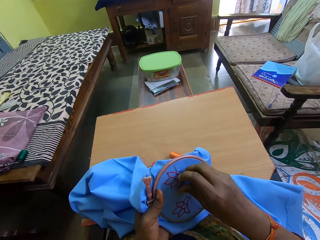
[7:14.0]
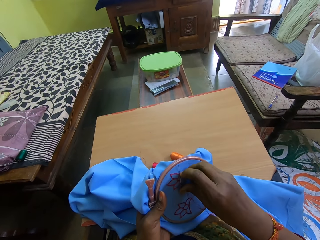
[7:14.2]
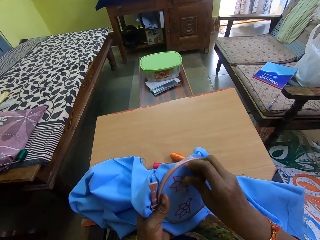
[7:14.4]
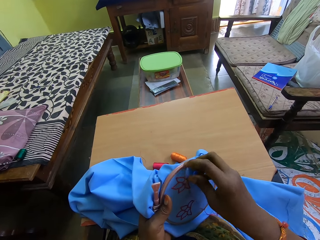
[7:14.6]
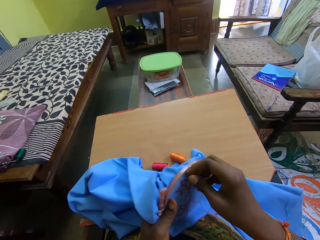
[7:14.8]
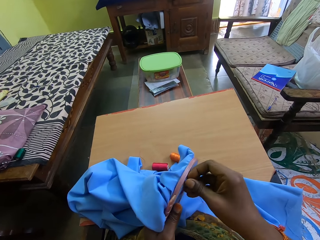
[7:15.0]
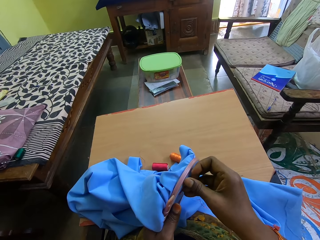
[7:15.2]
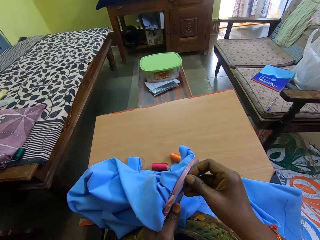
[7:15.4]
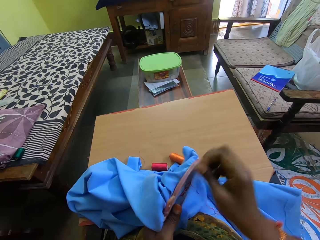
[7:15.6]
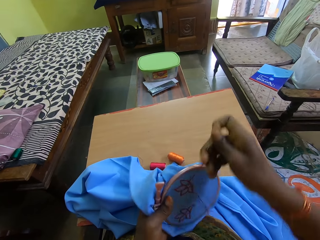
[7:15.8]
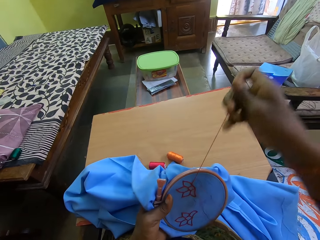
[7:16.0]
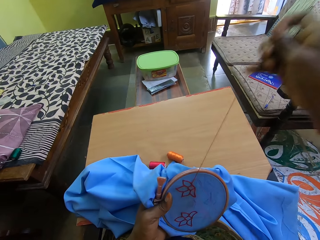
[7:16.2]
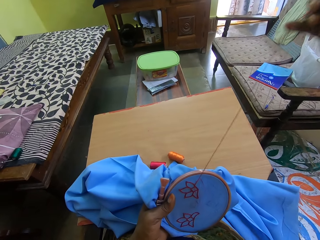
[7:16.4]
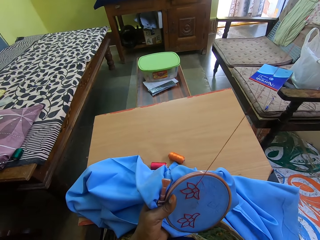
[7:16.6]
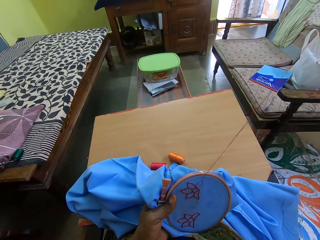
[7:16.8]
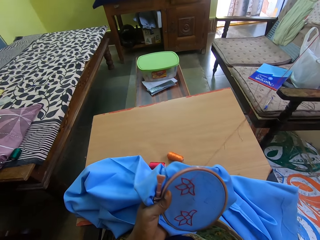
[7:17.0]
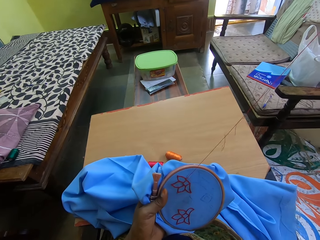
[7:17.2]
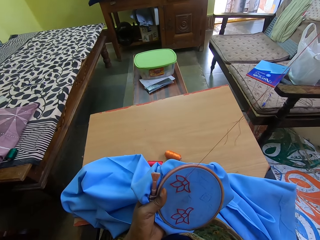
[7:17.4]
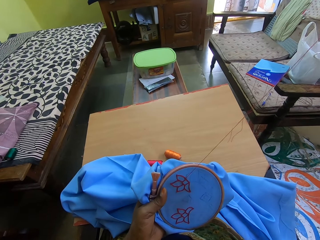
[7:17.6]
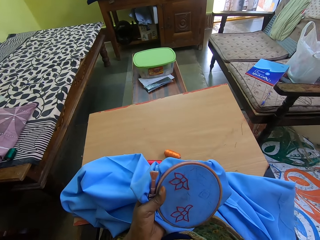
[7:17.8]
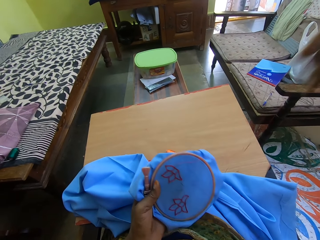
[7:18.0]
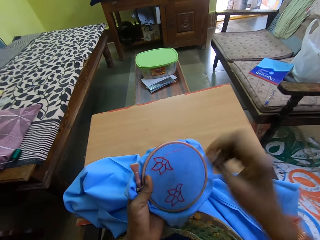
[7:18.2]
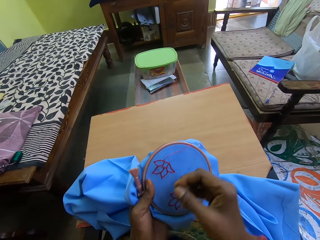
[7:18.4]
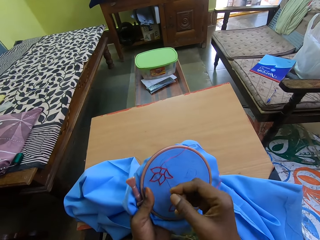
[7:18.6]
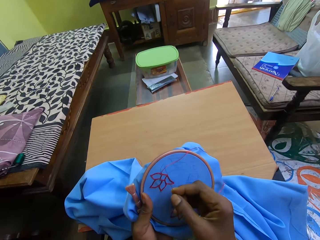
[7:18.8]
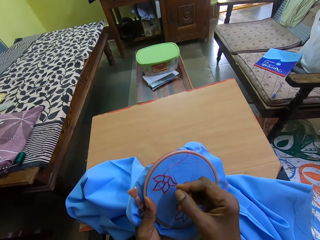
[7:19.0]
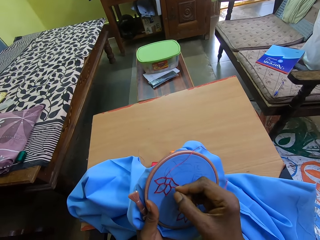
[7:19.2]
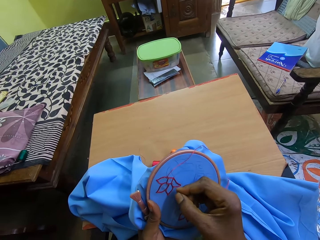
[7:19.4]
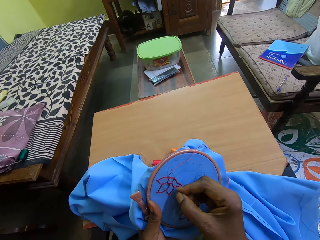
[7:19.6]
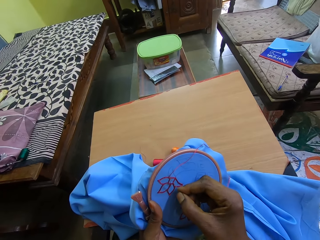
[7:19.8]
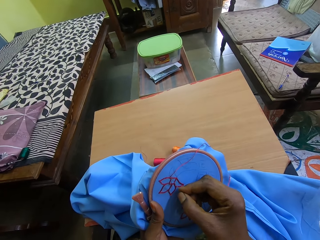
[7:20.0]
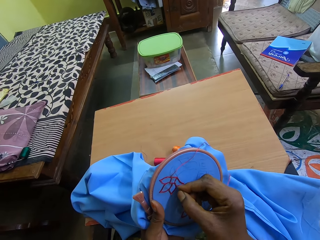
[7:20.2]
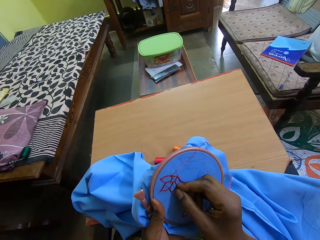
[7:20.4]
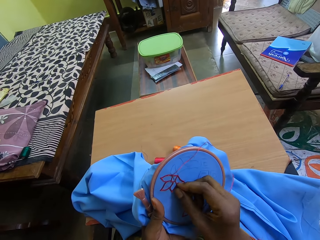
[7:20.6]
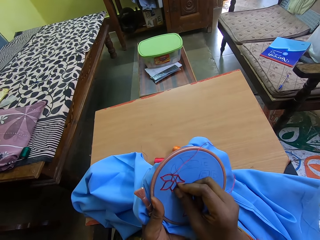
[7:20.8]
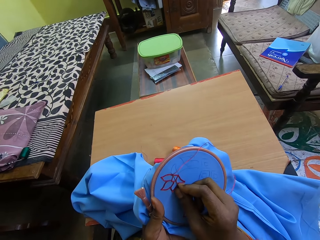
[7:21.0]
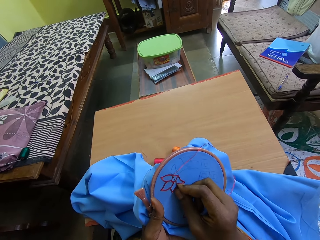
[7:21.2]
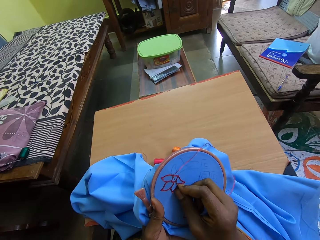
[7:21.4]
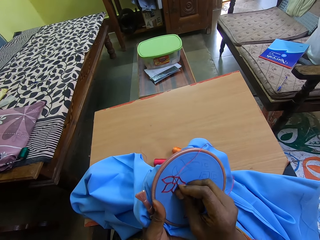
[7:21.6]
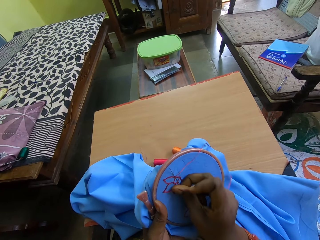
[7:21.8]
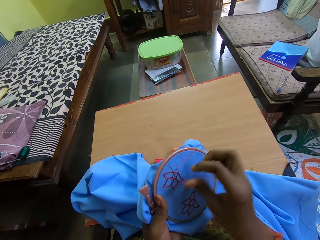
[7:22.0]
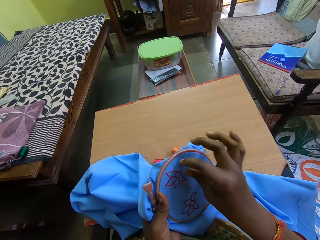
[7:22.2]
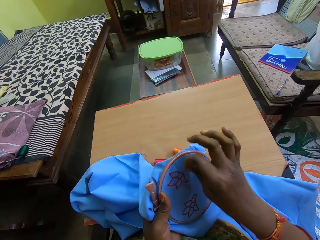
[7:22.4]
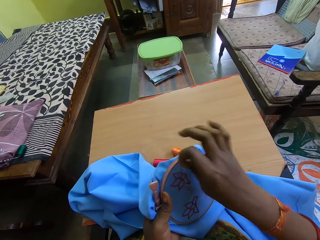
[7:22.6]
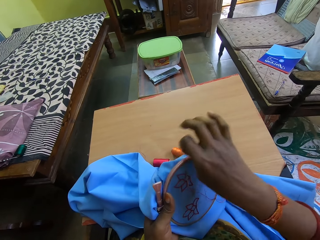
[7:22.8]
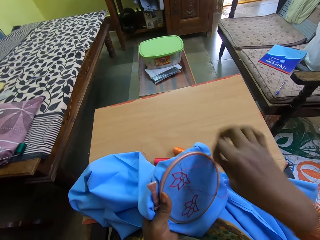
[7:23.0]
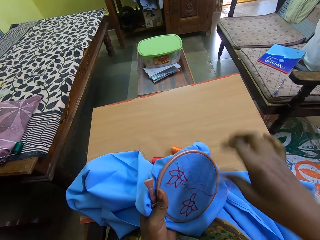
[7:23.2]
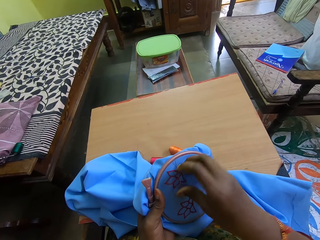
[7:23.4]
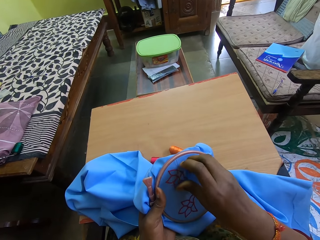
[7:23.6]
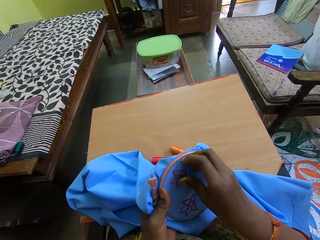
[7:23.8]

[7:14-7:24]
The camera wearer pulls the needle and sews the seat cloth.

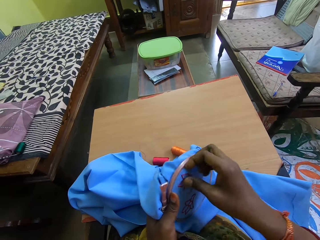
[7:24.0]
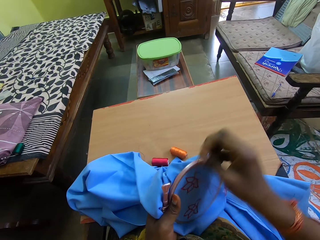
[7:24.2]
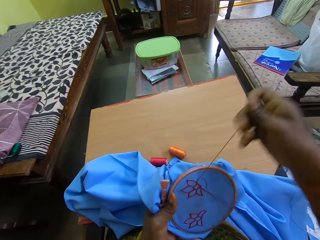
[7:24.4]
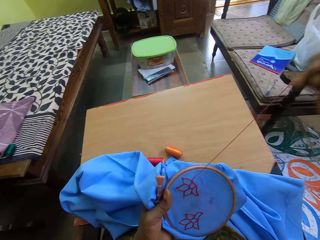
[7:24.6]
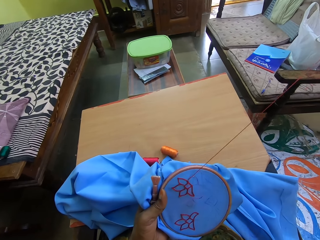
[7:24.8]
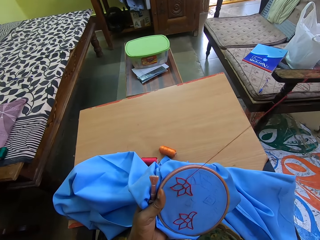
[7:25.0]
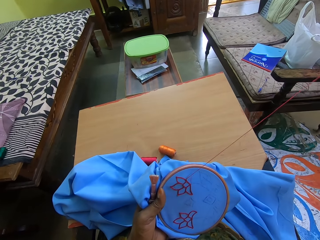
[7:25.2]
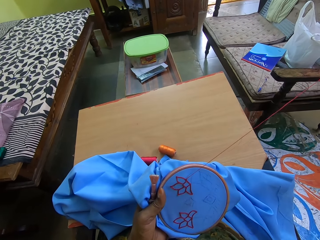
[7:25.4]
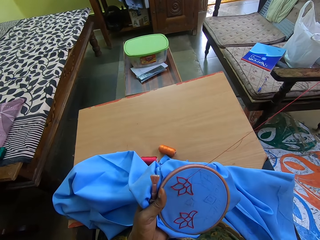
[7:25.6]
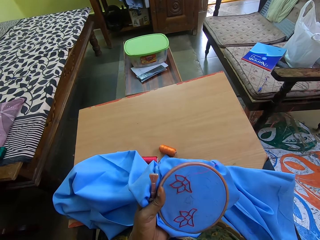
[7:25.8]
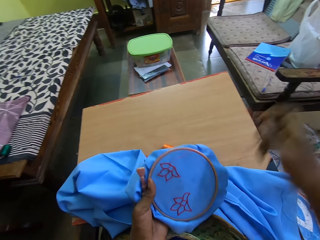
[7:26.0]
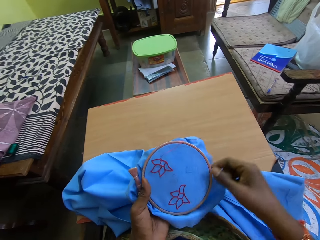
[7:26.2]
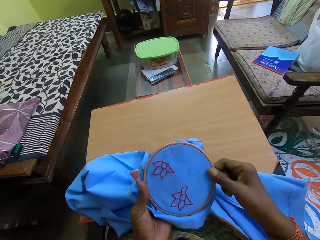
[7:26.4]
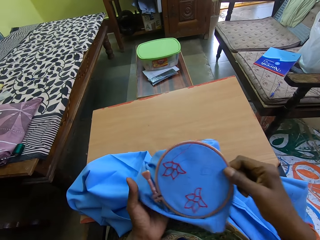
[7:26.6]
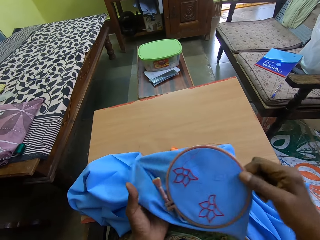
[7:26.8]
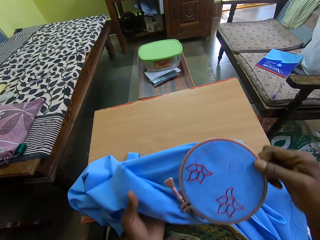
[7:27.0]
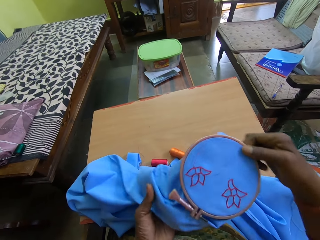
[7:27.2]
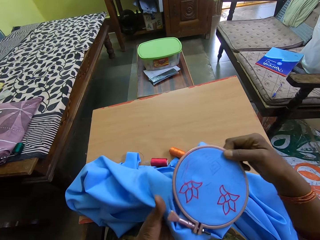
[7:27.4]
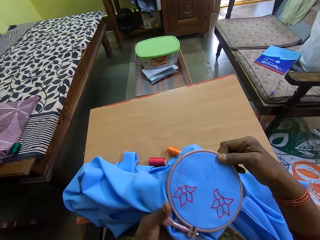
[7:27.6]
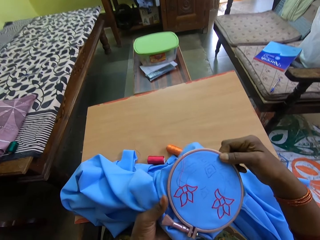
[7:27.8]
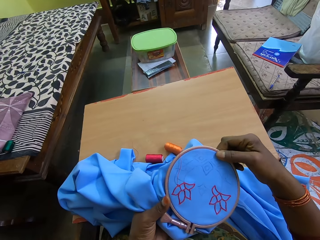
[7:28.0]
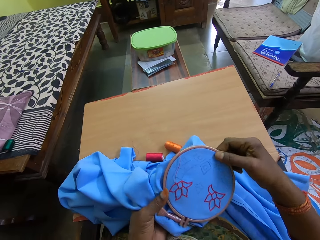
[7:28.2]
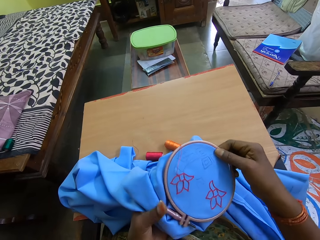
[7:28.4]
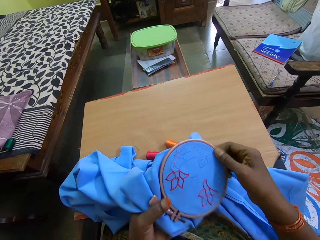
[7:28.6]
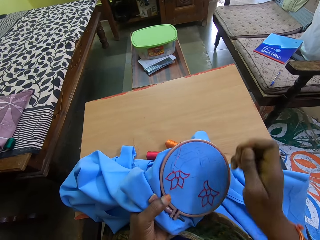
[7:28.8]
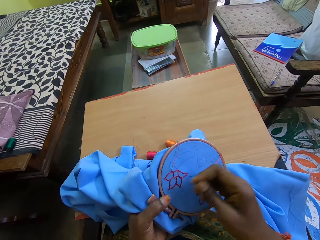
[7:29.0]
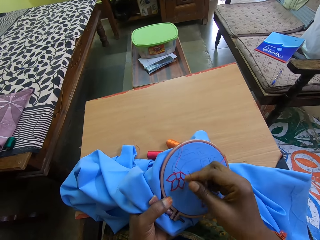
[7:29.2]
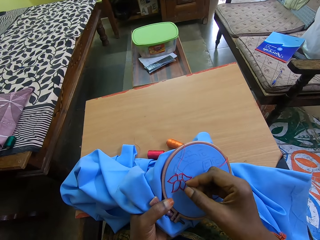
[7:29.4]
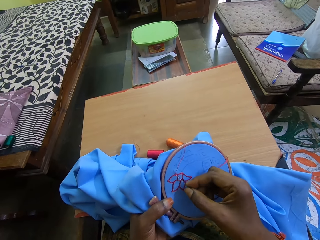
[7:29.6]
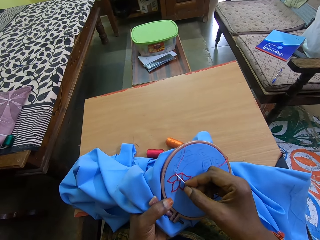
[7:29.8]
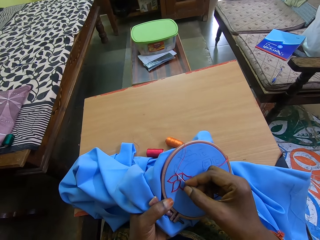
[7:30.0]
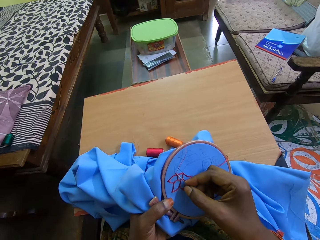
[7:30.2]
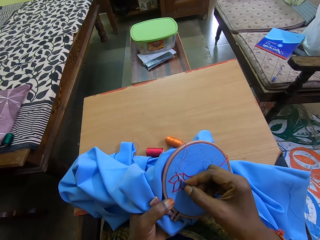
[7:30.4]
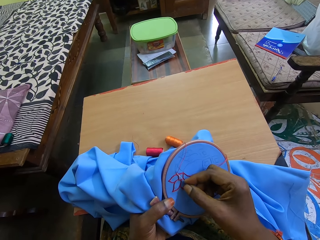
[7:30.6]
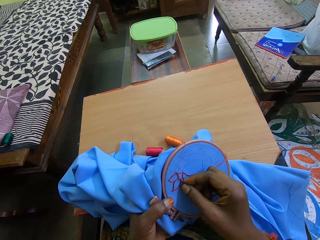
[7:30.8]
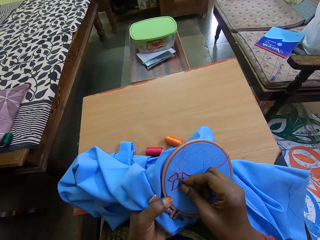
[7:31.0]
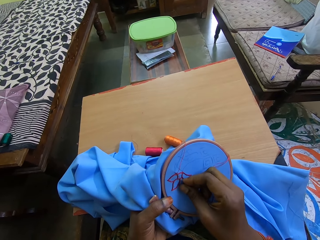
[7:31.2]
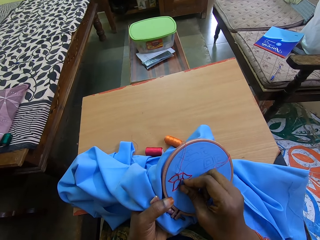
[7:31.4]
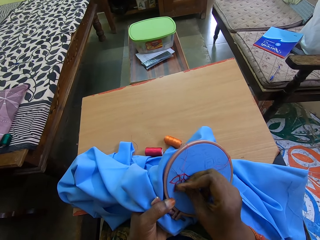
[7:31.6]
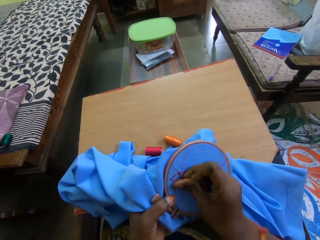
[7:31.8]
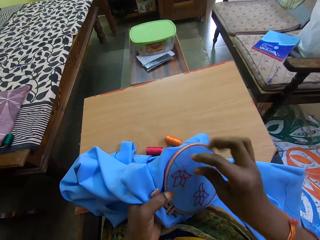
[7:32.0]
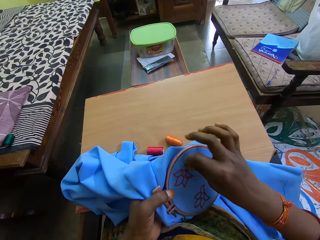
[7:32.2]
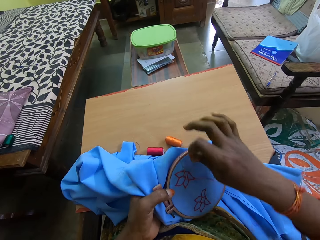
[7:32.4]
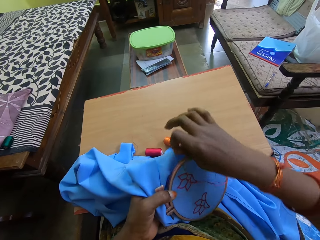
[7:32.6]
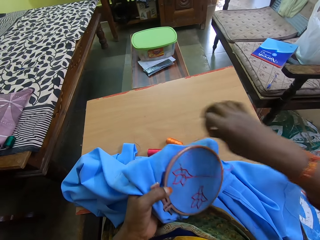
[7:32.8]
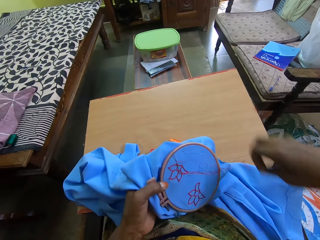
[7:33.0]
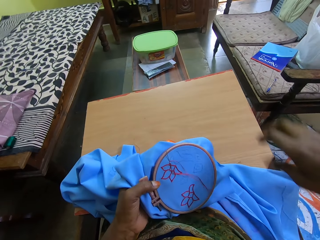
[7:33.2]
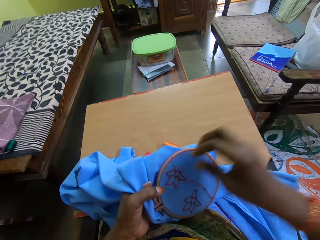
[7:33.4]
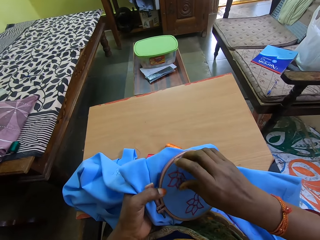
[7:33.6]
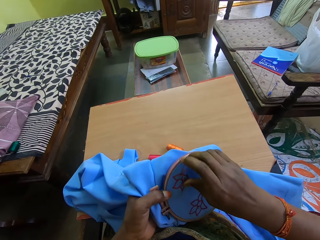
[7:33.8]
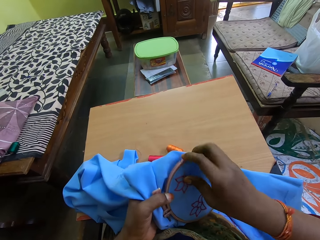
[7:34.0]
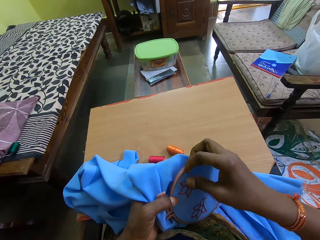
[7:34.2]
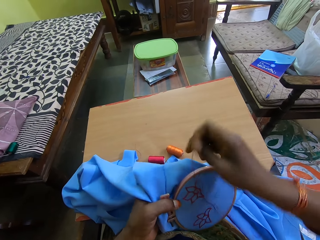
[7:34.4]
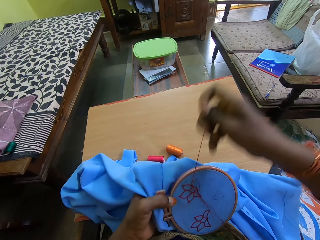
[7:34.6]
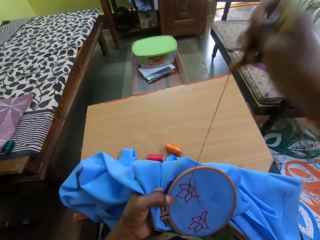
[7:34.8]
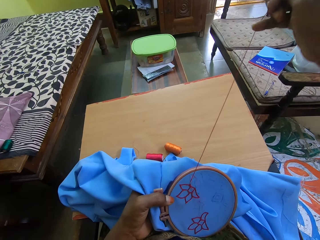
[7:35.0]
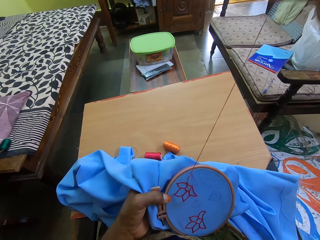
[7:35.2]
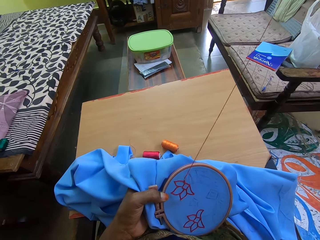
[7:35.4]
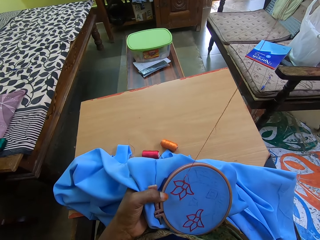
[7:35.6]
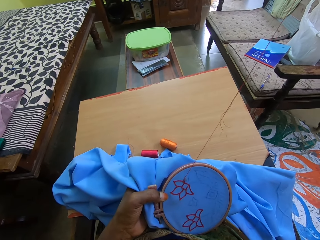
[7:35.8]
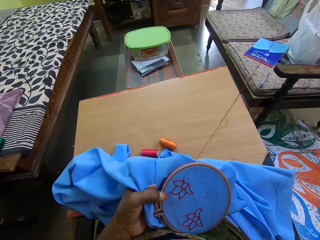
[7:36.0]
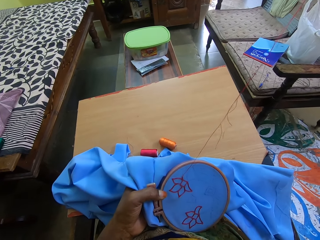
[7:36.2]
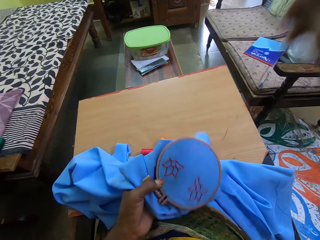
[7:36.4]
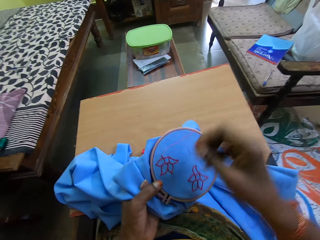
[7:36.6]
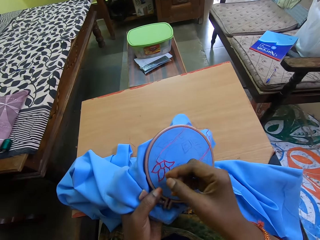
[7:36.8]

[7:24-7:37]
The camera wearer pulls the needle. She rolls the hoop with her hands. She touches the seat cloth. She embroiders the blue cloth piece in the hoop with the needle in her right hand. She pulls the needle.
